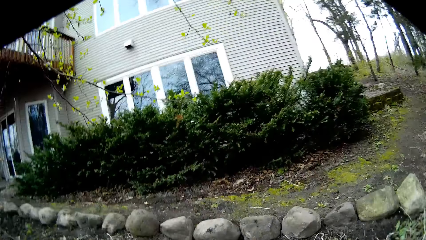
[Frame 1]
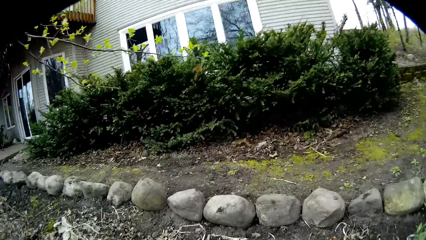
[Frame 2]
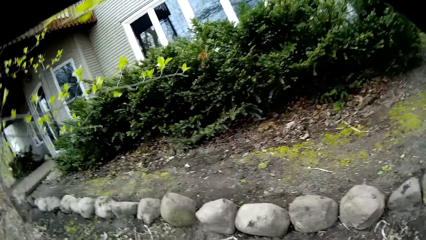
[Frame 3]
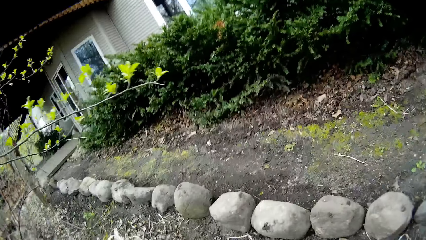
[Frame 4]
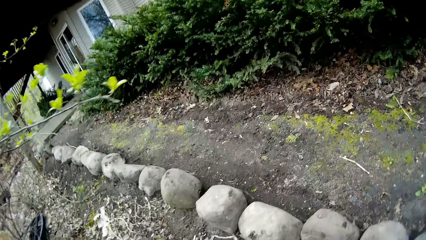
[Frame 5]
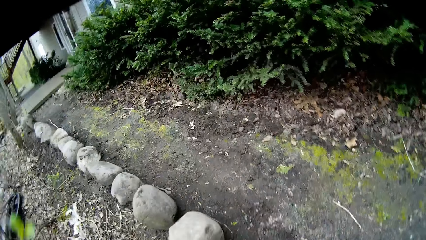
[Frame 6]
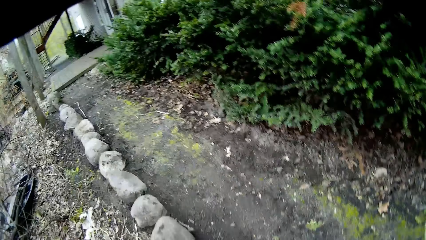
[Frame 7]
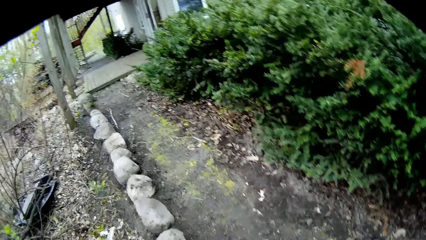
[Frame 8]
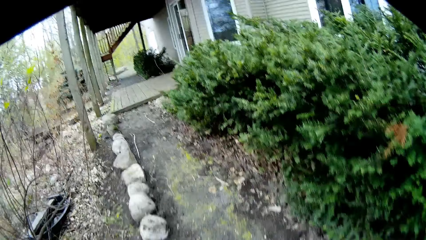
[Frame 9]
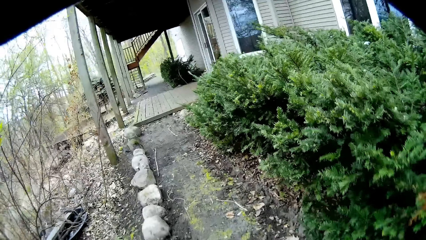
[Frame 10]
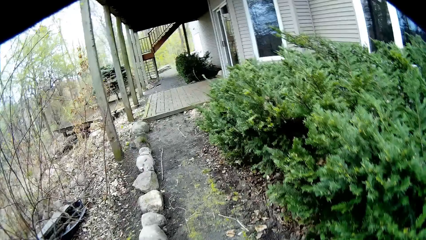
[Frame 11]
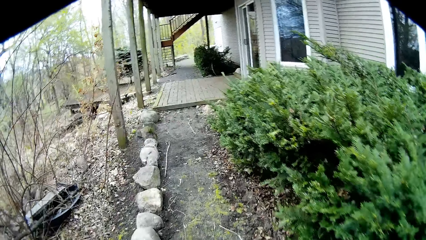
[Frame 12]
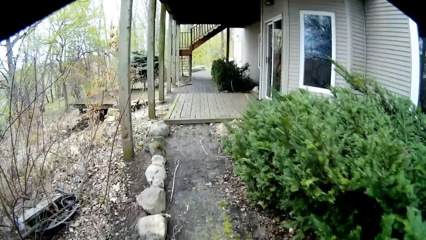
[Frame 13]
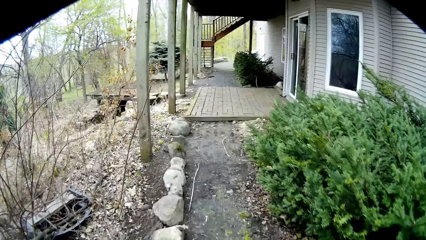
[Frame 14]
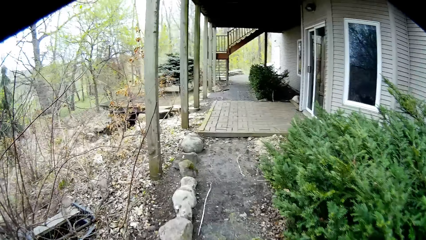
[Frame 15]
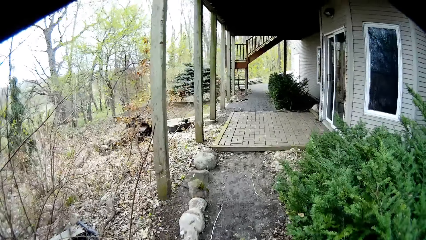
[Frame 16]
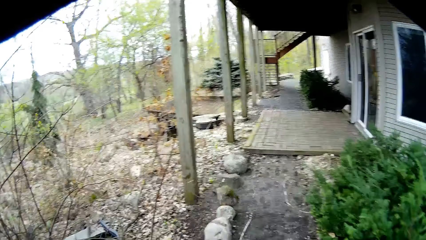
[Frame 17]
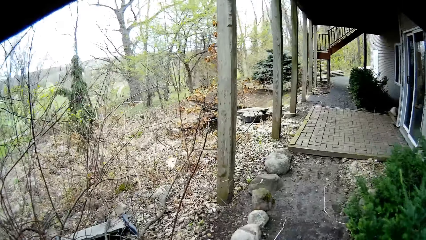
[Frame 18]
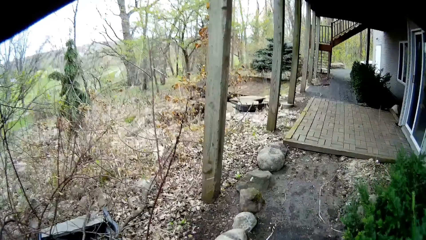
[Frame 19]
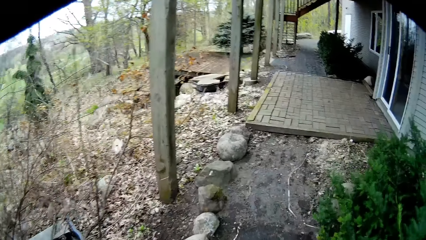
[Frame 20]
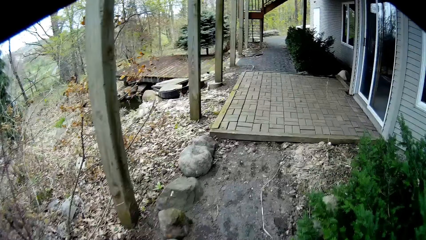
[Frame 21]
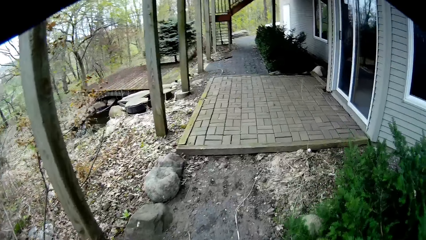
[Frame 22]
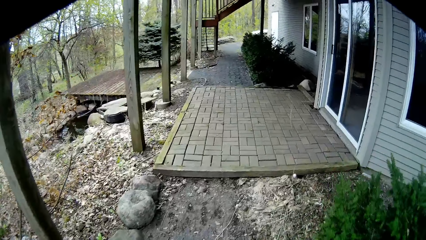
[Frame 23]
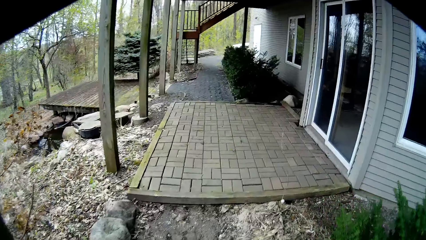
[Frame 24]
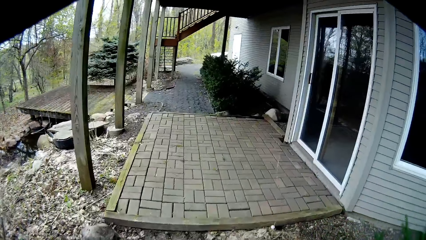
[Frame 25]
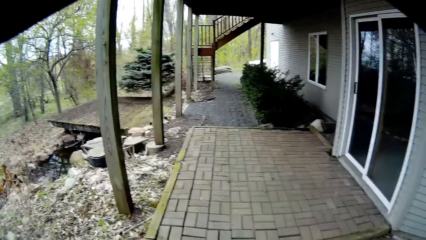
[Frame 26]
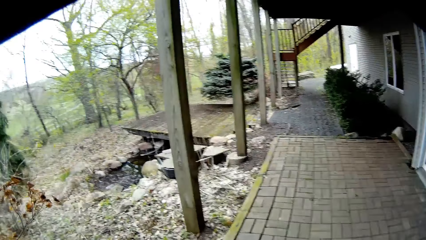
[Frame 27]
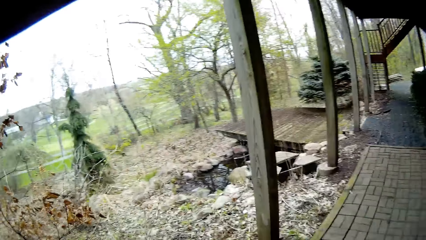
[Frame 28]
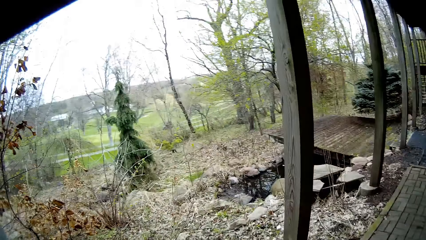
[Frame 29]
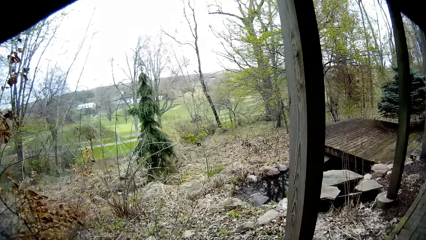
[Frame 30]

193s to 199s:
The camera wearer interacts with the woman.

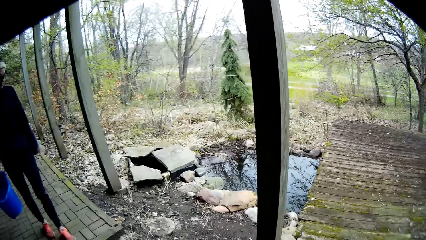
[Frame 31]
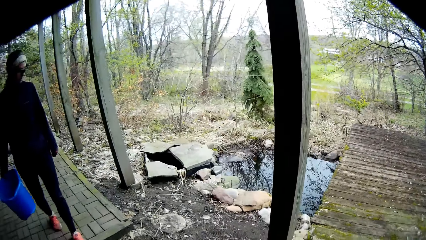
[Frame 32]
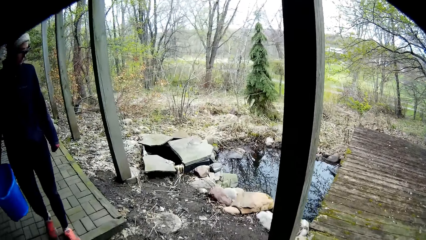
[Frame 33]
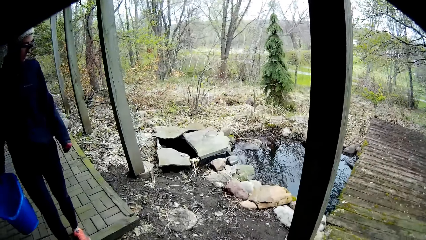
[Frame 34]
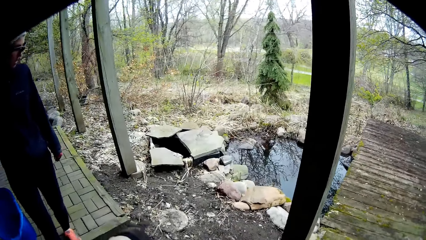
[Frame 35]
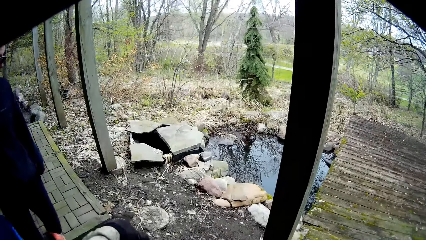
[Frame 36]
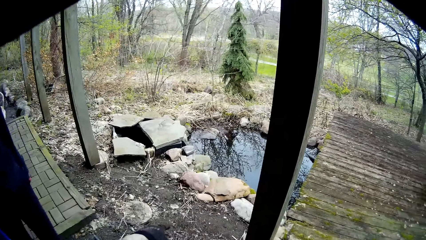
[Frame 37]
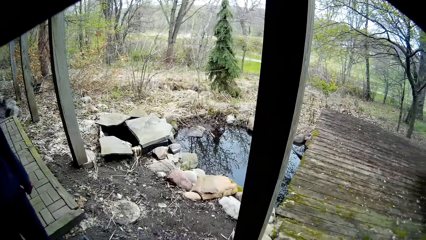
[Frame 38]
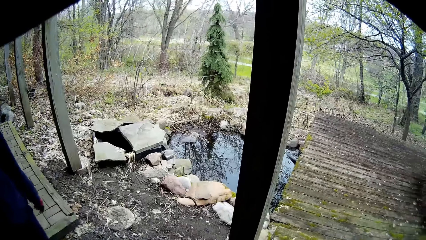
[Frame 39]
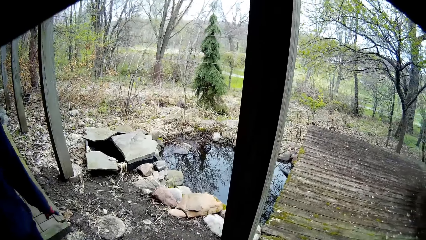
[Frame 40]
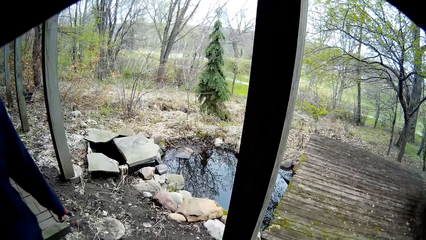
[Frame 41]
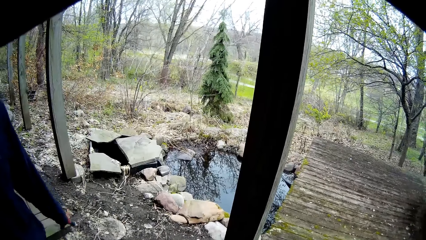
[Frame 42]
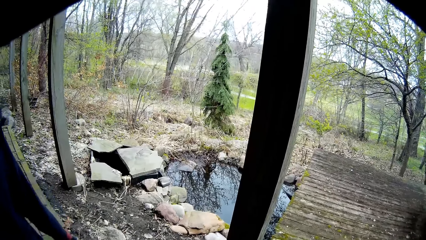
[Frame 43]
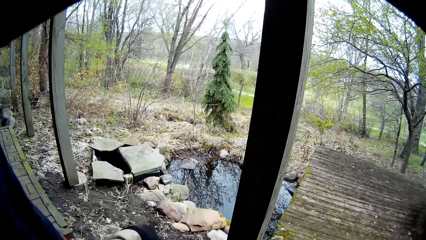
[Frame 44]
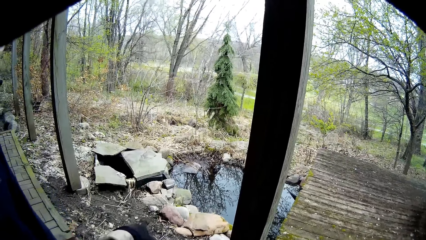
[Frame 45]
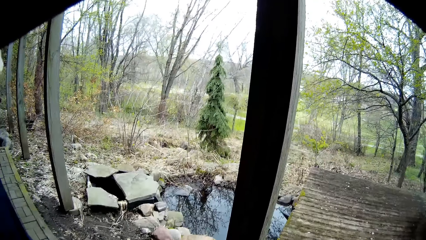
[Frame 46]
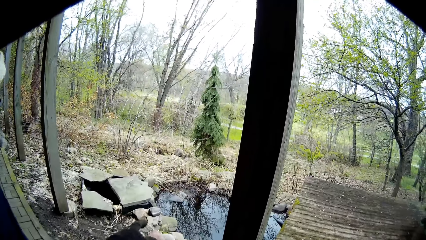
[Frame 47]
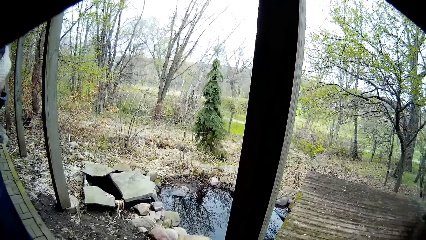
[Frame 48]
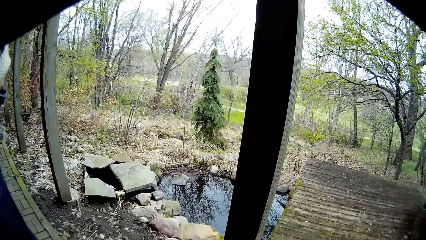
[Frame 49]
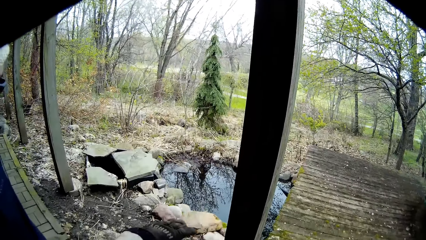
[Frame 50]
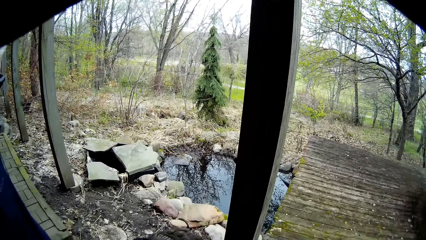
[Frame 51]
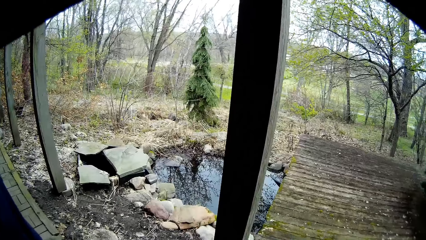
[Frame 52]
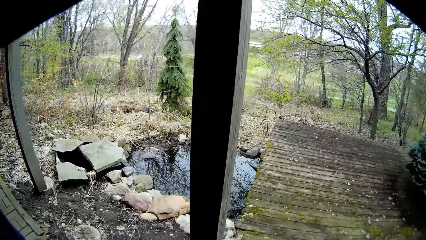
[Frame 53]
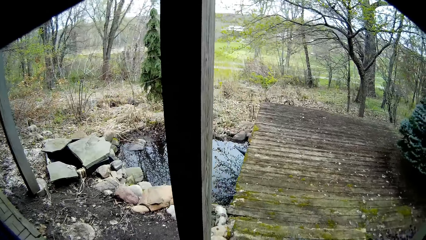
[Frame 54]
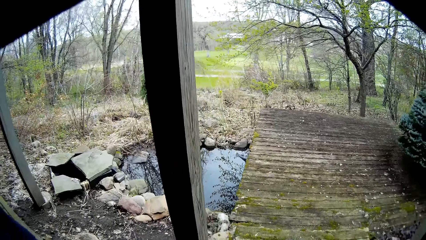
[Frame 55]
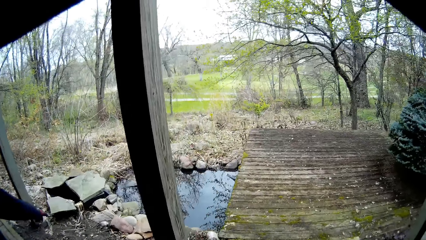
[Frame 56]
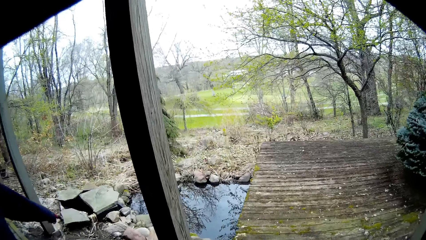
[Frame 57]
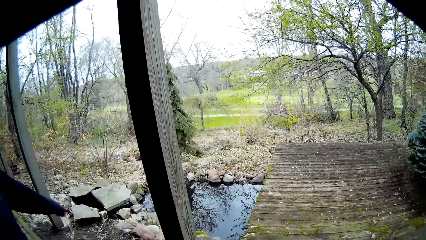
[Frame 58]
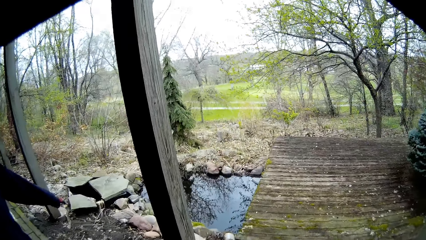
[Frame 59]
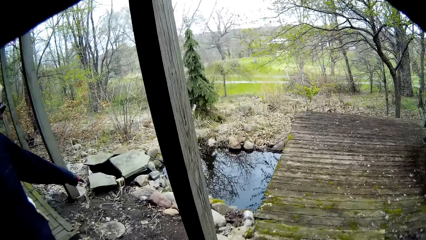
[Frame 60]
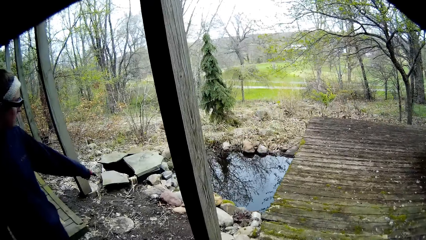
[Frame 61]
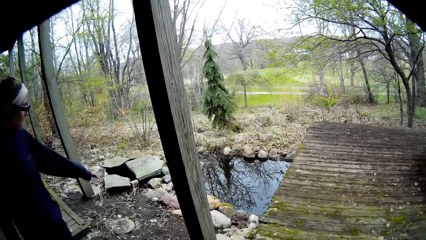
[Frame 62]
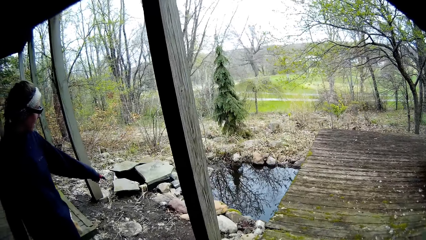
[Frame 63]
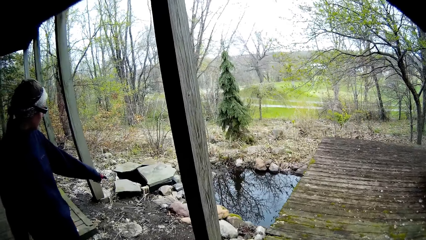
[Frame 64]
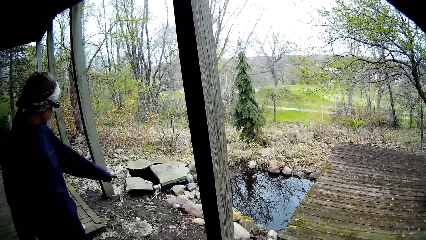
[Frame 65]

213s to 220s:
The camera wearer points at the rocks.

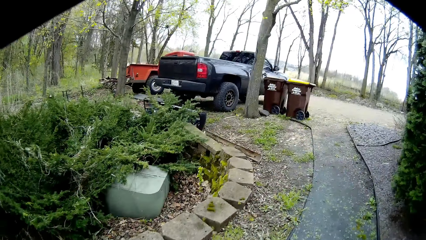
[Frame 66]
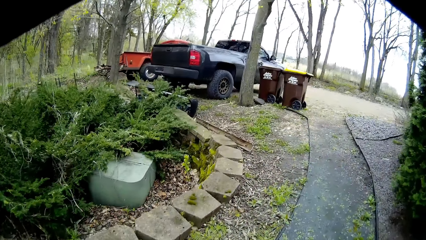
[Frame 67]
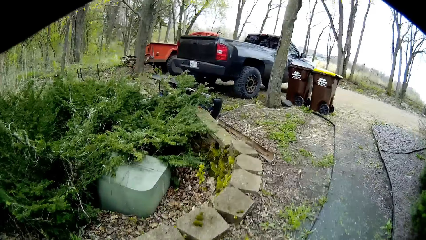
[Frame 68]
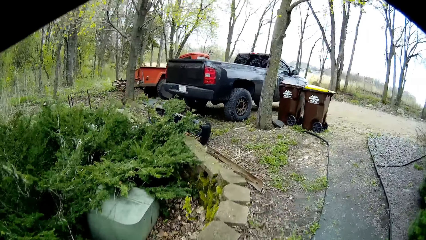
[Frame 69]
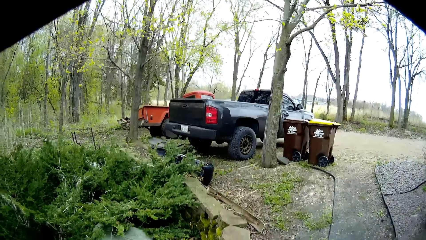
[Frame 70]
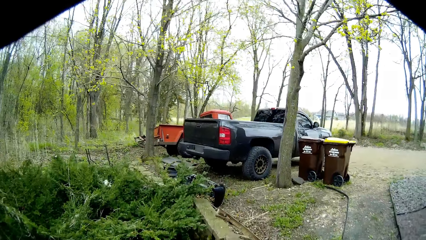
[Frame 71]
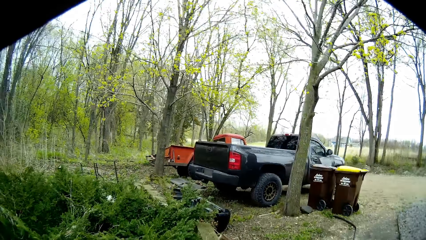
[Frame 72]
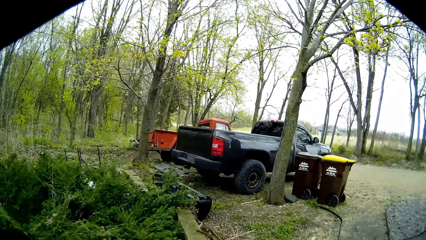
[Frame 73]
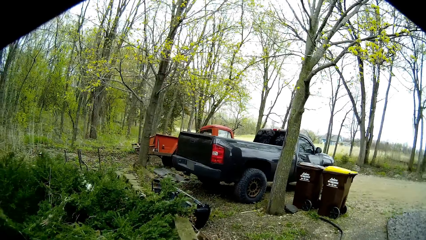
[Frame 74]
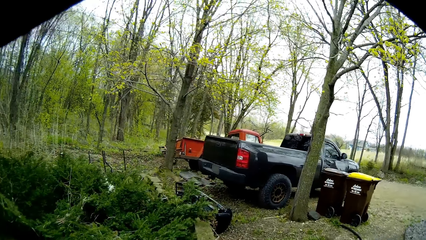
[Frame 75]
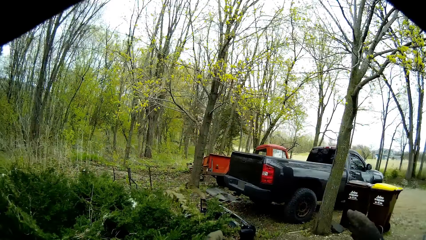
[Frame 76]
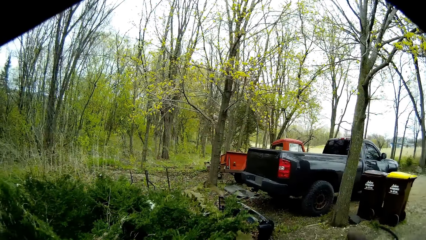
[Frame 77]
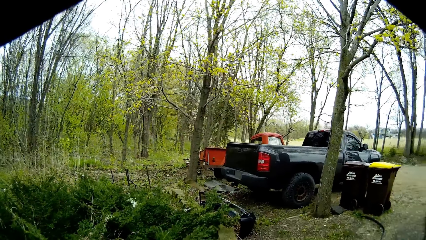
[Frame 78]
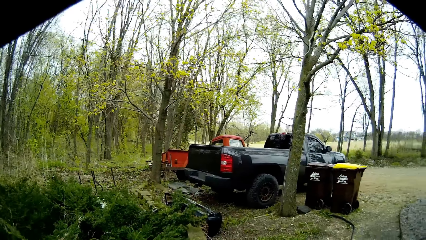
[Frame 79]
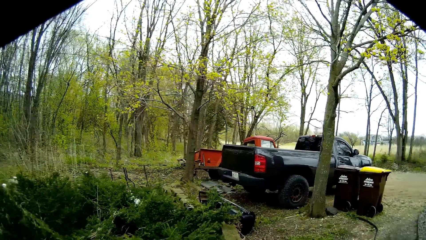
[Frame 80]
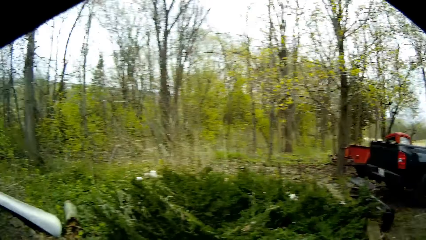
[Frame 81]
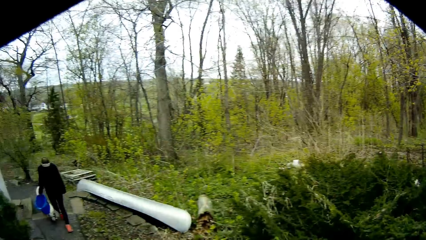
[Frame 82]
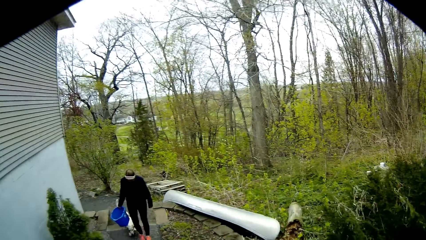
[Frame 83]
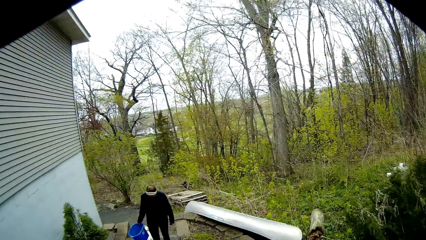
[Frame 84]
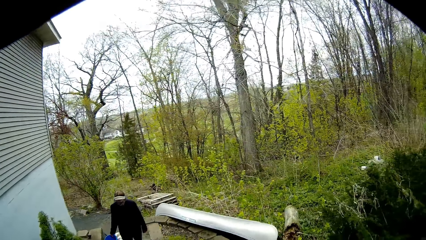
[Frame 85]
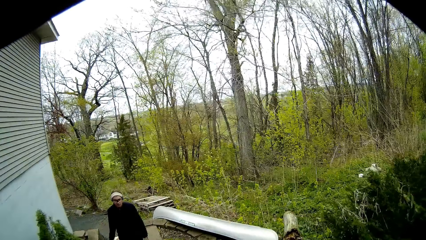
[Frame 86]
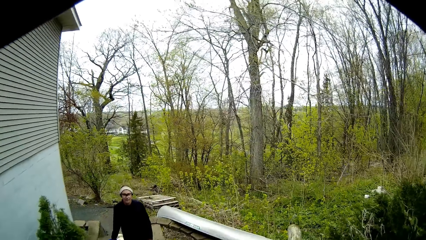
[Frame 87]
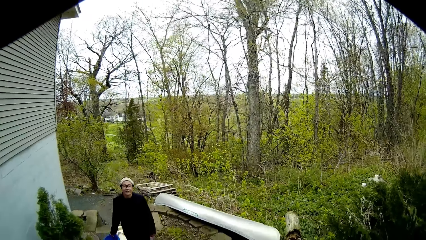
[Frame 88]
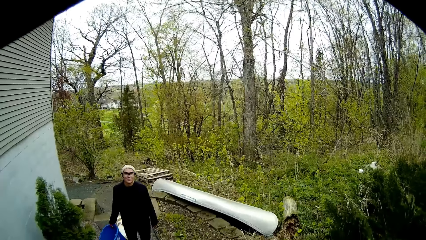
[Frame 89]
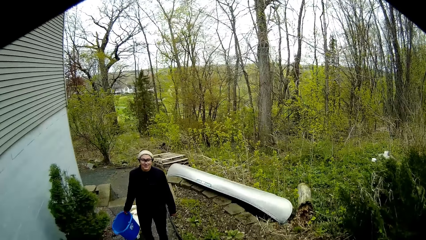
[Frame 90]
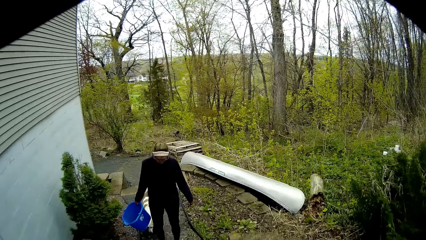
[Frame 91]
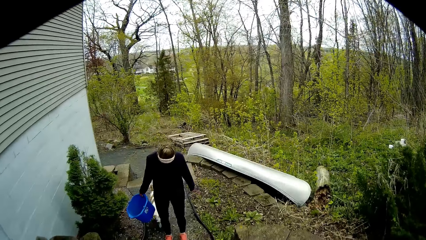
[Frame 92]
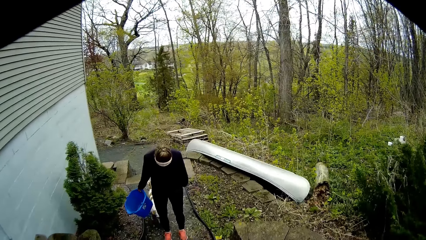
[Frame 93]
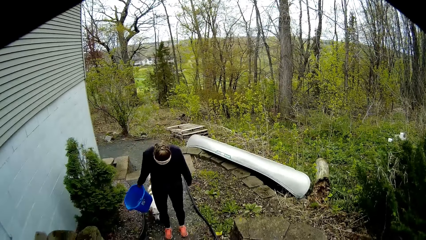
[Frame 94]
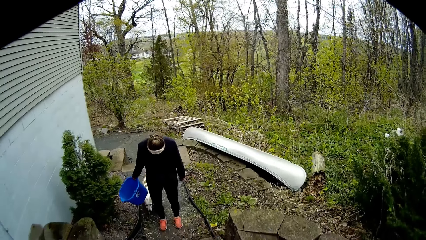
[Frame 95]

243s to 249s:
The camera wearer points at the driveway. The woman looks downwards.
